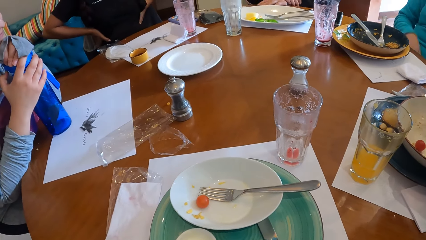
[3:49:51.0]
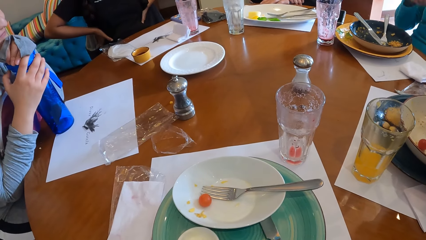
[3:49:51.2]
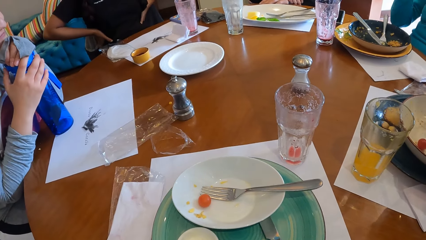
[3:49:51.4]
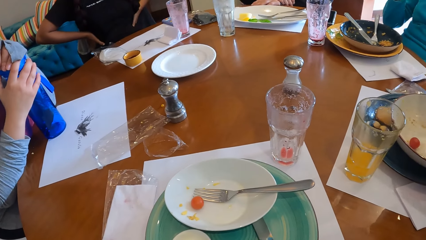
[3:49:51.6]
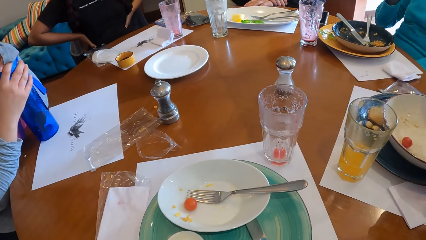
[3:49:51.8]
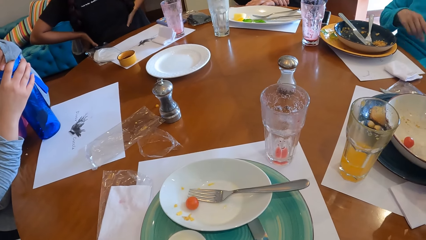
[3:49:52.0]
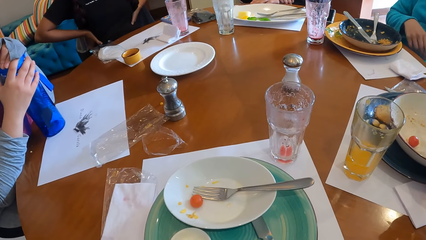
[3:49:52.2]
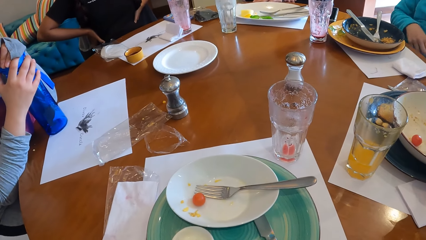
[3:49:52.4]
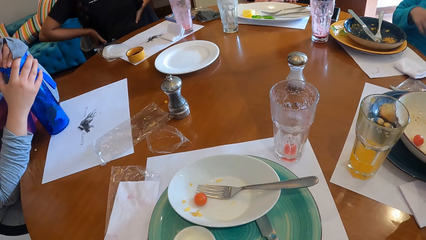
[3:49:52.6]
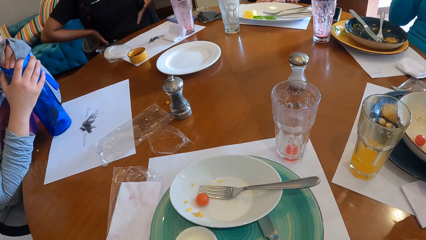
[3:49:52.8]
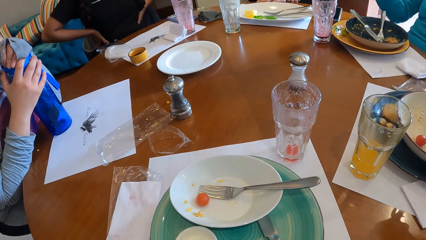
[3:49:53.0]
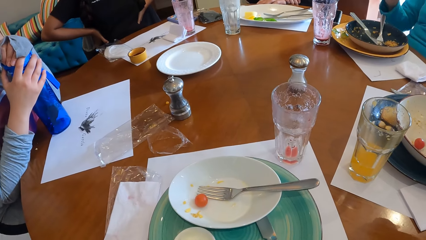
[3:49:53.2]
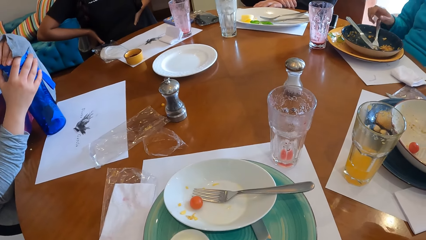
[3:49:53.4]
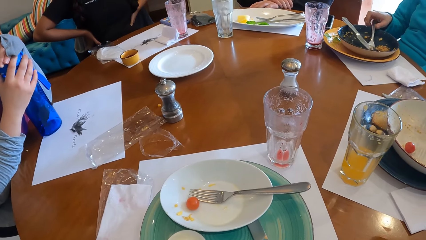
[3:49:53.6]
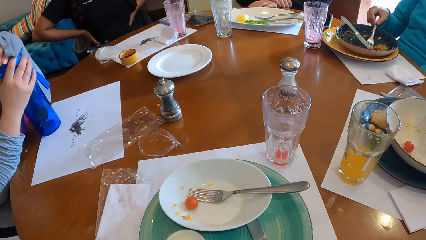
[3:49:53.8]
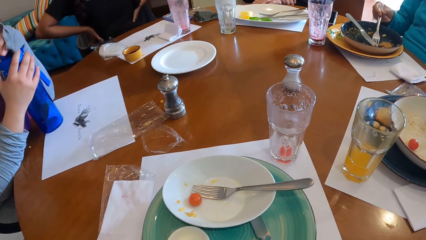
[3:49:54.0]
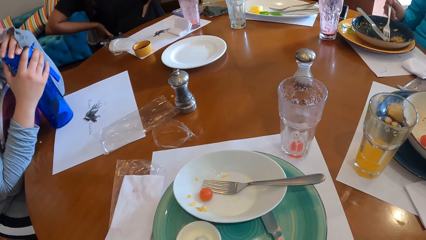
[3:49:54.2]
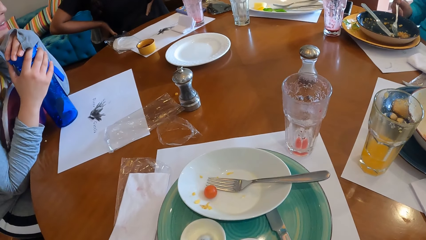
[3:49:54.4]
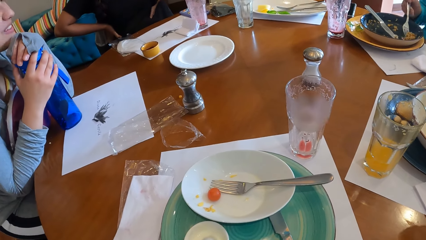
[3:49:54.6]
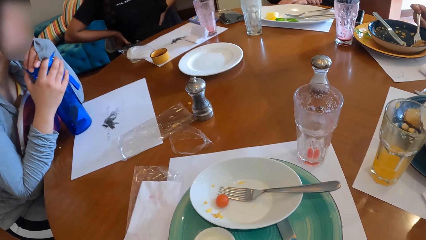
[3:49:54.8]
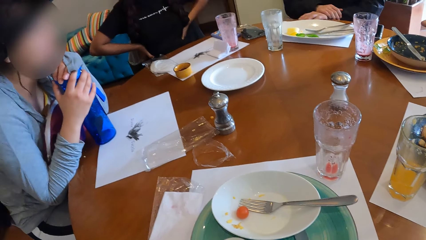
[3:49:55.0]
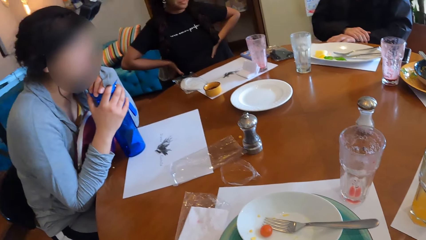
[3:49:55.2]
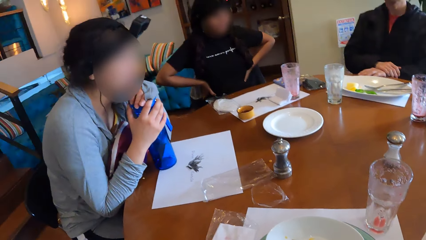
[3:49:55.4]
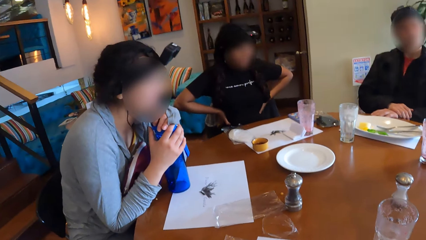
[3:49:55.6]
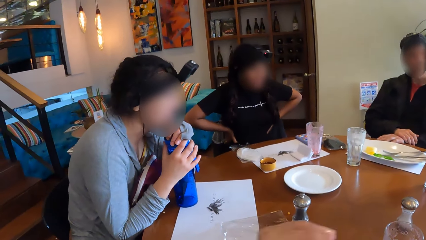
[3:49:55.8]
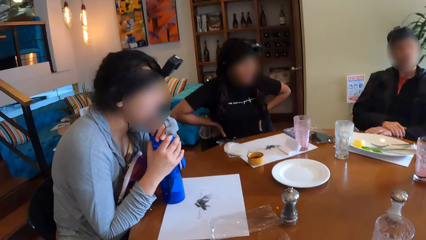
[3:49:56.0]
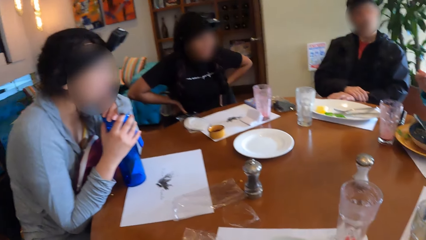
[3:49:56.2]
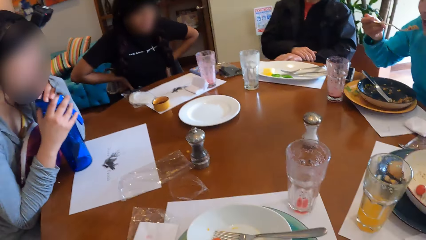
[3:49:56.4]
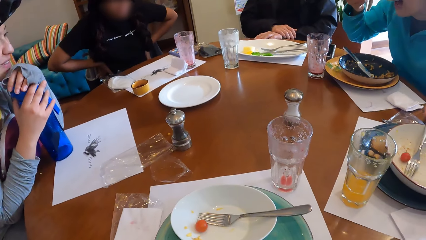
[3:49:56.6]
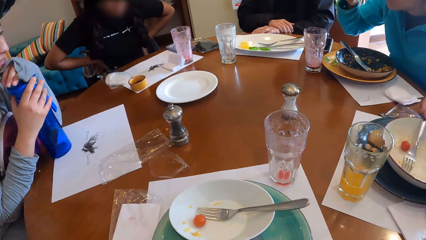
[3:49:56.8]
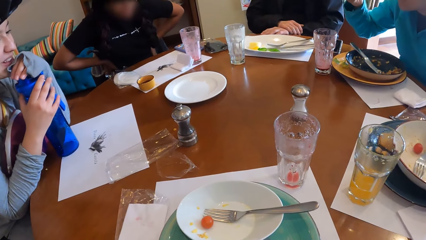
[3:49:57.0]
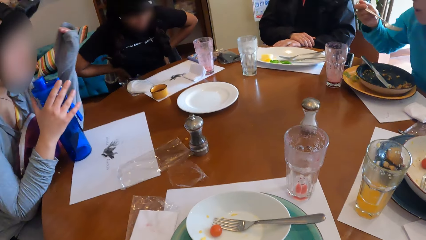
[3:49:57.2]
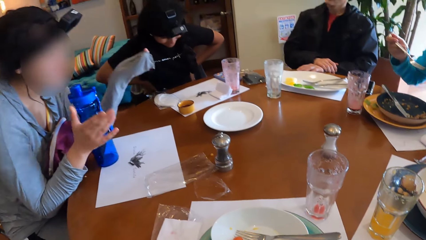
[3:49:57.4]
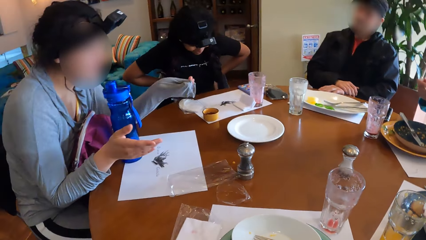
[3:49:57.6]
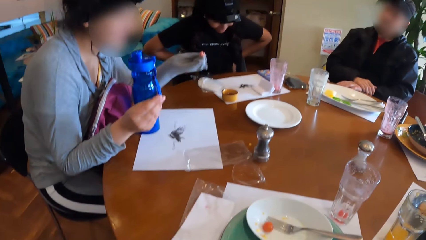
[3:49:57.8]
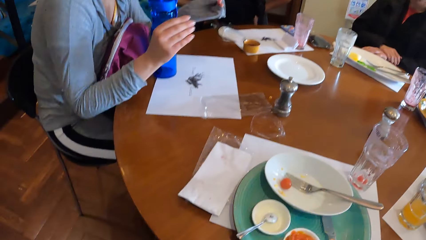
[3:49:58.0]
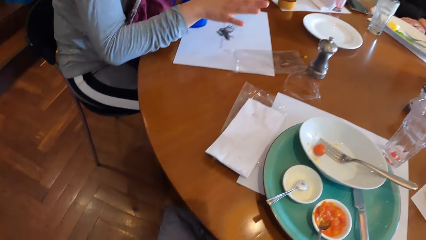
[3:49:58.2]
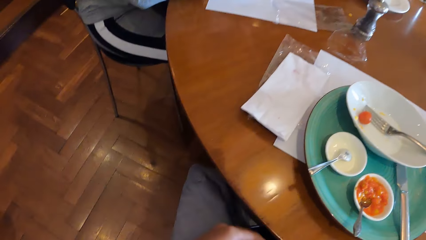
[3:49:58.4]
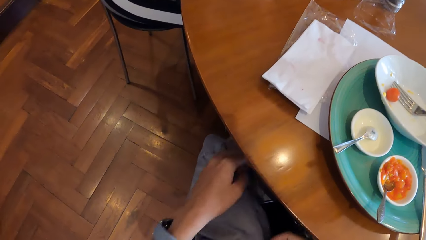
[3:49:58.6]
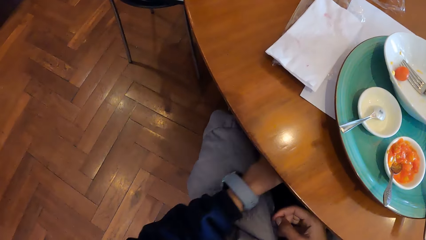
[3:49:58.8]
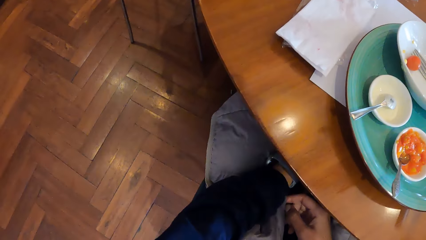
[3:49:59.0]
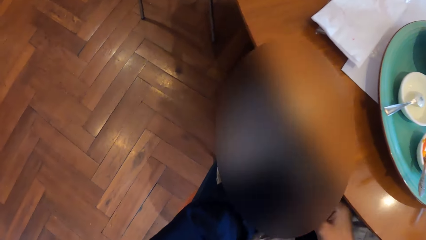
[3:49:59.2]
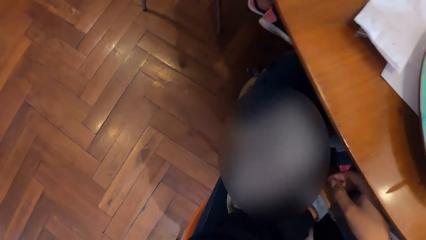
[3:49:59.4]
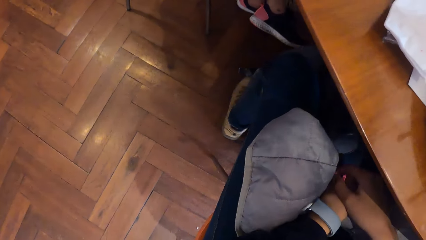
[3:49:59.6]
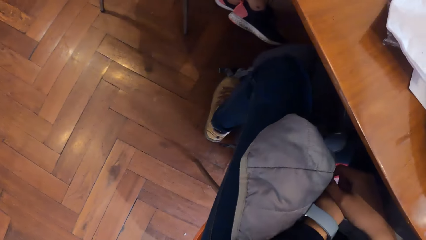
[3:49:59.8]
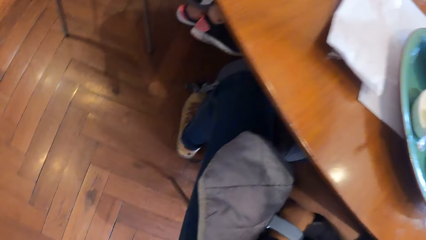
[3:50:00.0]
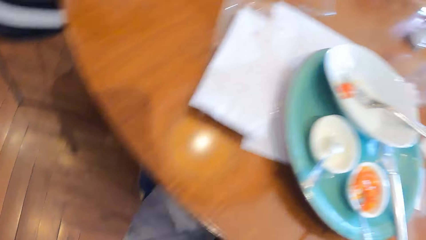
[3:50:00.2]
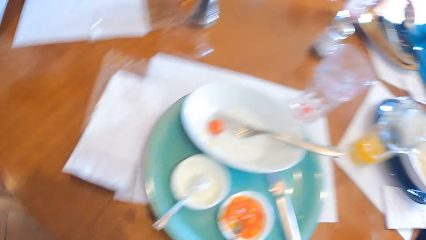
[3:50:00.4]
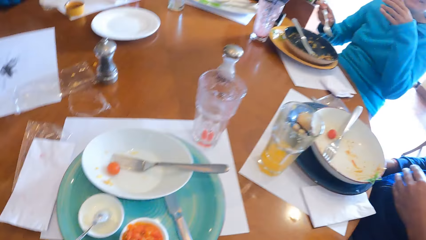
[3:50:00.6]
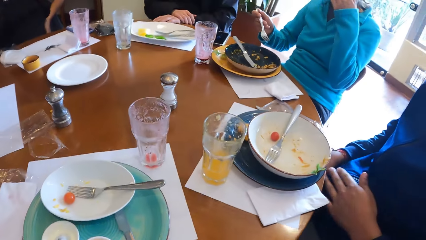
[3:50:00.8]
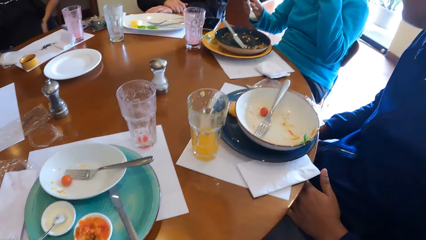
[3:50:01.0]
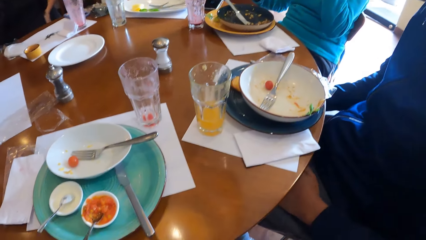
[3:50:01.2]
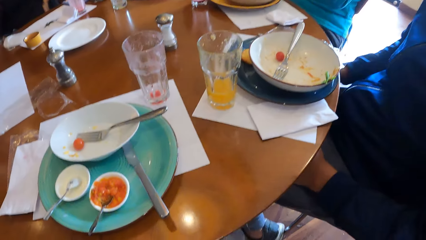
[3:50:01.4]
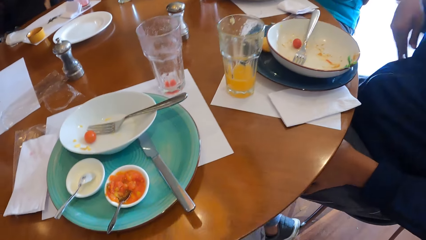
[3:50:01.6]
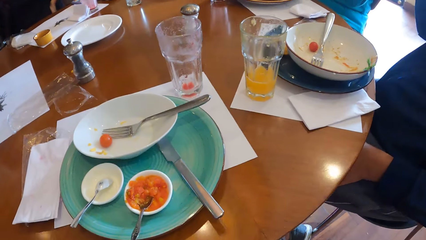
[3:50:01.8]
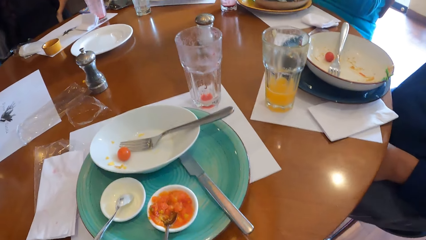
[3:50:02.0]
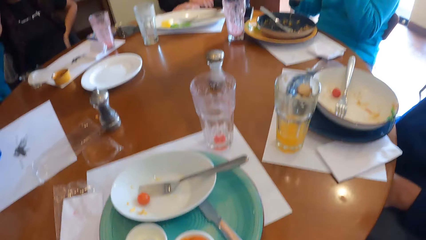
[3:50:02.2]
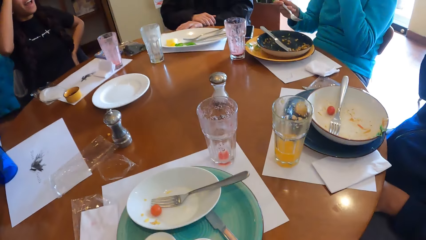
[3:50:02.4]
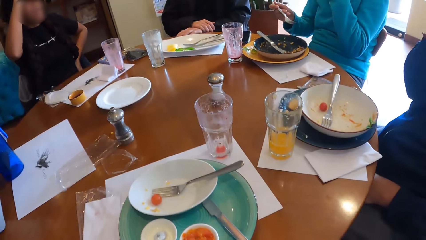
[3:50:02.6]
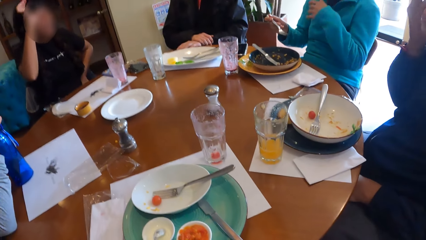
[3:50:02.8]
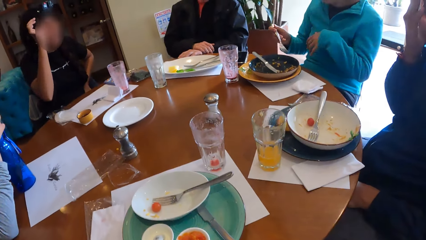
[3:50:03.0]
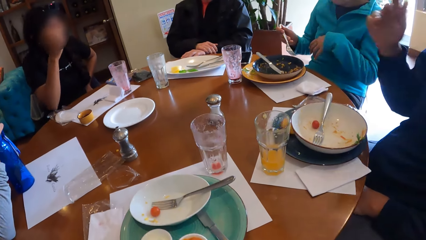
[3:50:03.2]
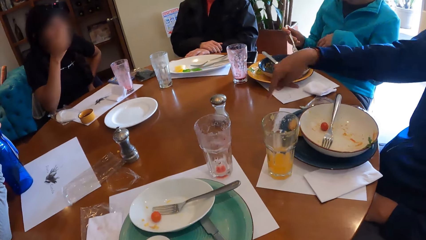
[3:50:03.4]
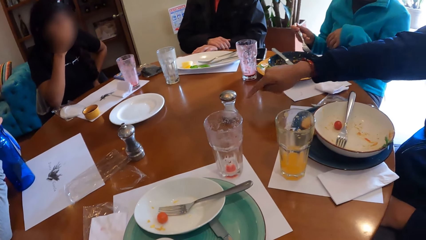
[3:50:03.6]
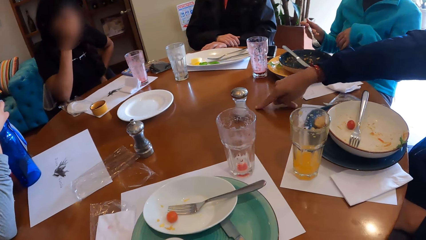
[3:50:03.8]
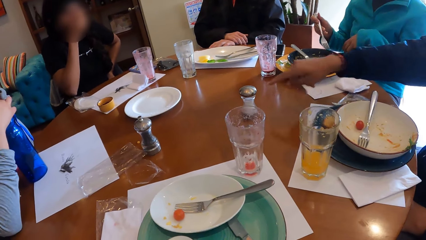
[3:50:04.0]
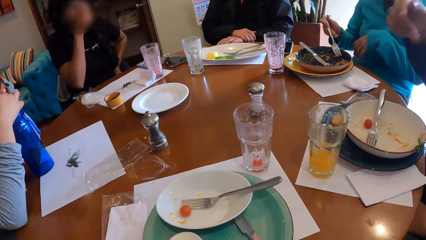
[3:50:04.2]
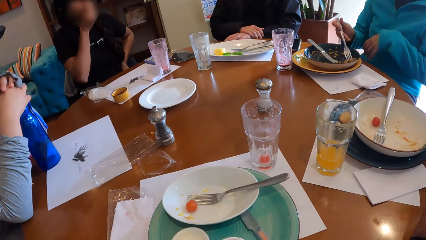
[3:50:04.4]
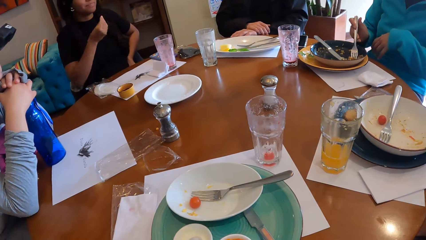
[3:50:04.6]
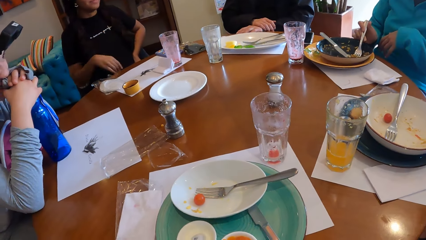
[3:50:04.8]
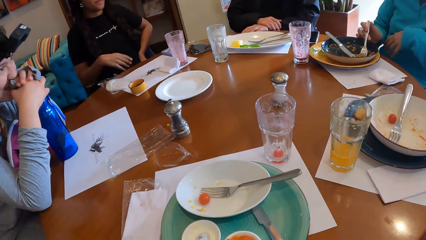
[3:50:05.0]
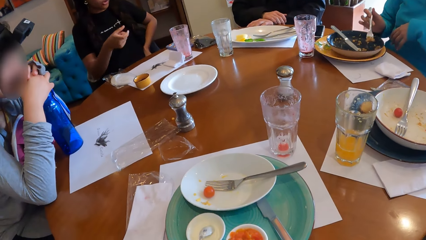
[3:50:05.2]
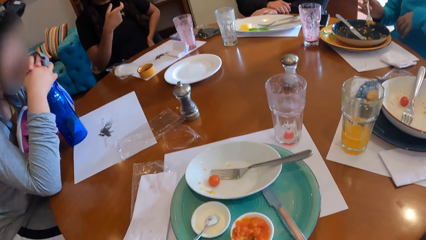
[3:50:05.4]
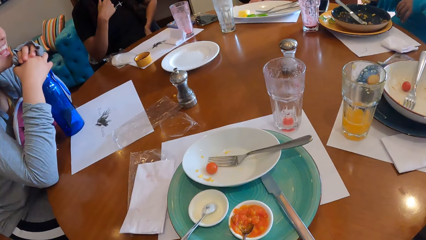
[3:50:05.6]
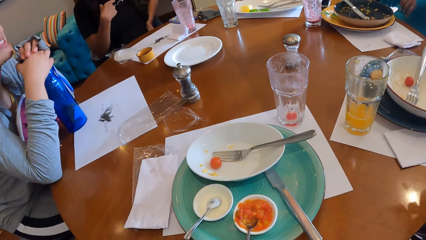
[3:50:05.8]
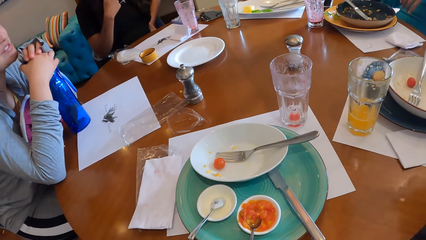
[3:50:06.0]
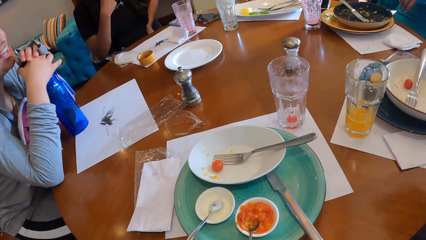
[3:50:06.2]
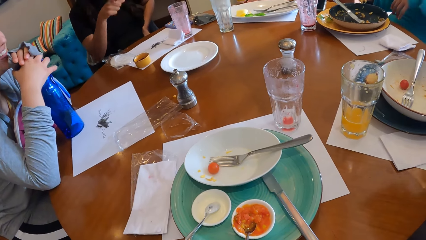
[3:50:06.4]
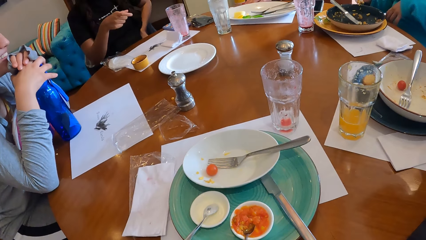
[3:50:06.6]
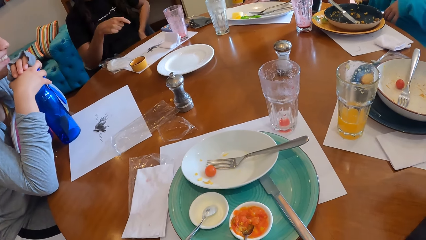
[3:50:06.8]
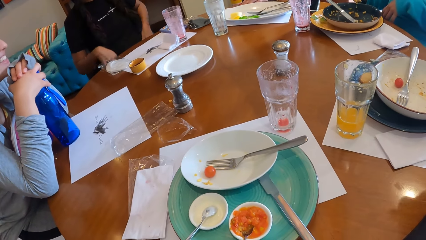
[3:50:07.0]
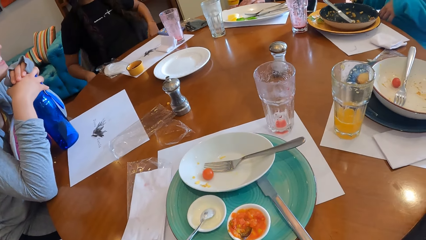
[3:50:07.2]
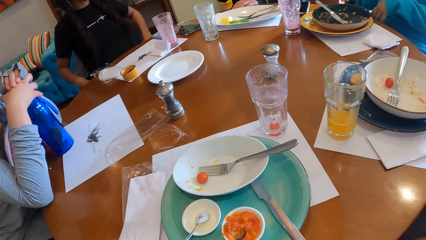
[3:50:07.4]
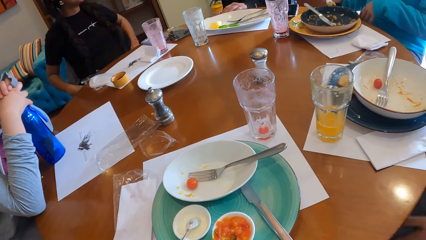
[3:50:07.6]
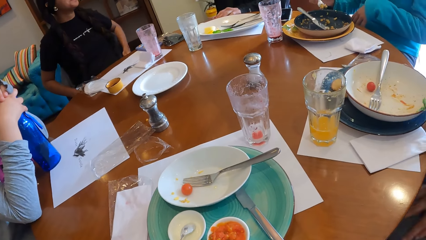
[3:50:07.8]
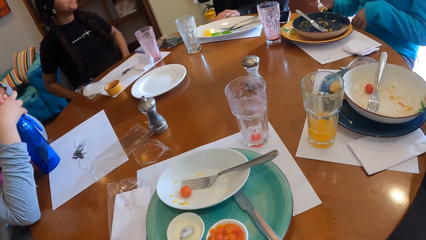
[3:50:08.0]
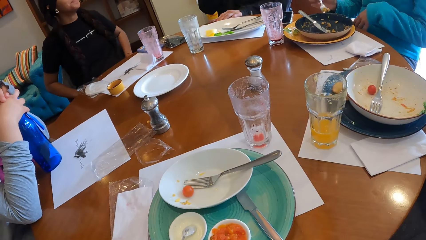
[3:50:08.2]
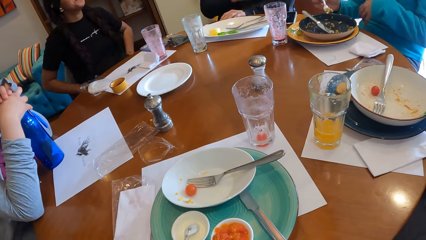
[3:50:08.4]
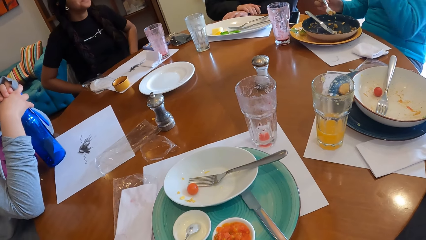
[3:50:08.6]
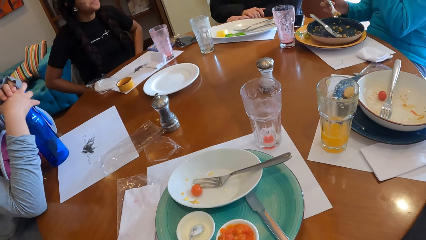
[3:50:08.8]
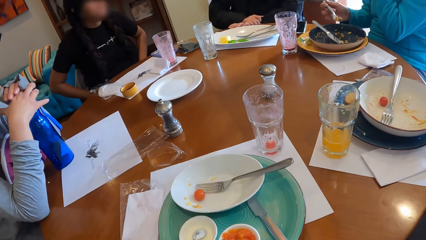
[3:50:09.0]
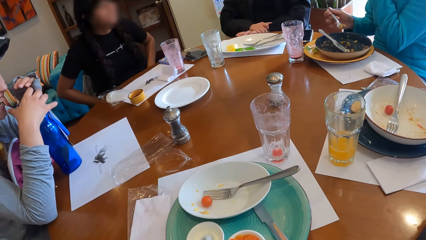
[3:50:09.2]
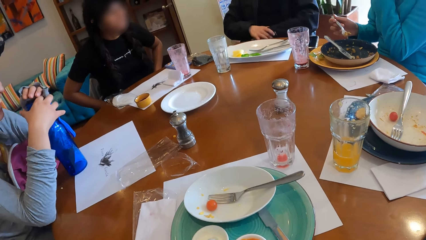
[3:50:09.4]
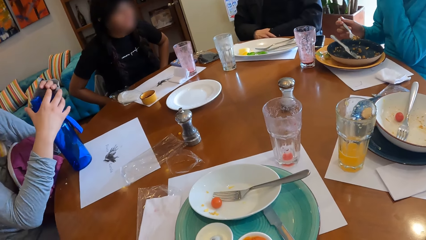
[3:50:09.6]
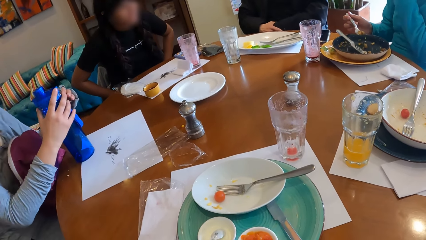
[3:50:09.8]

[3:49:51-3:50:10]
The woman picks food from a plate on the table with the fork in her right hand. She puts the food in the fork in her right hand into her mouth. The camera wearer takes something. Another person touches the table with her finger. The woman takes the food on the plate.
